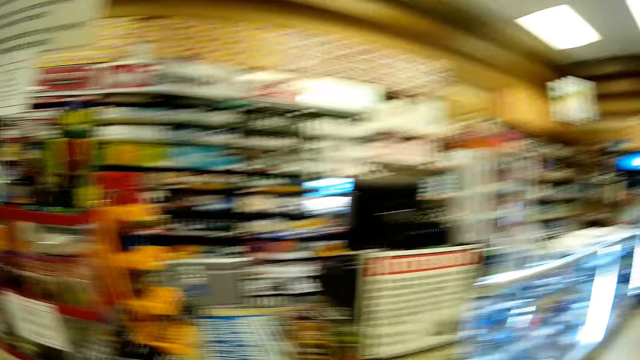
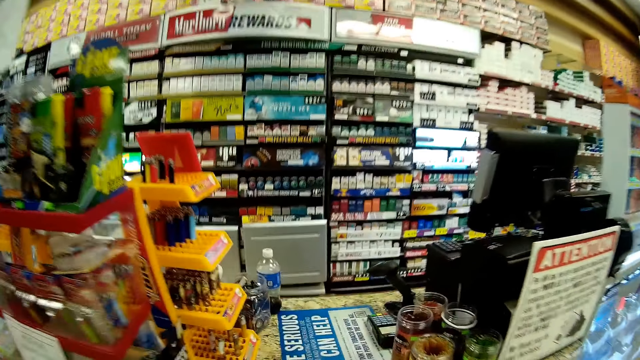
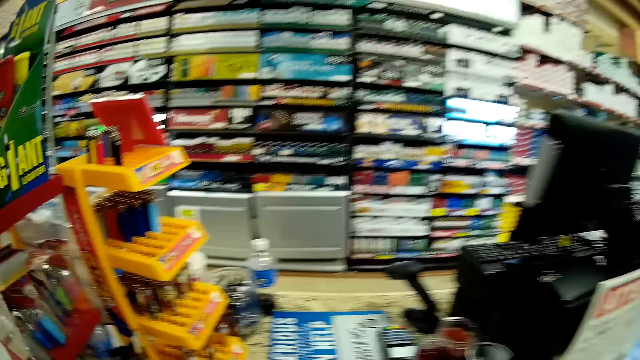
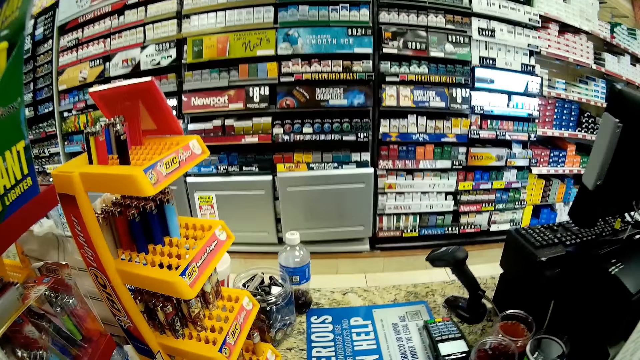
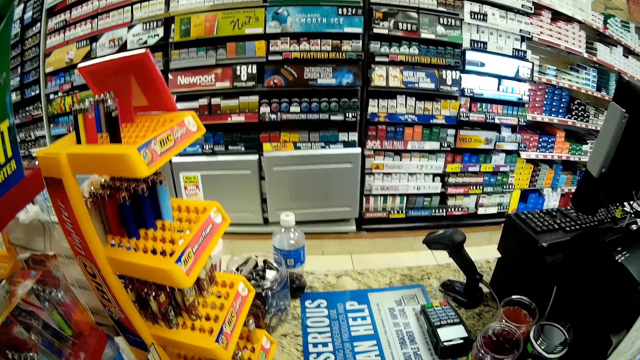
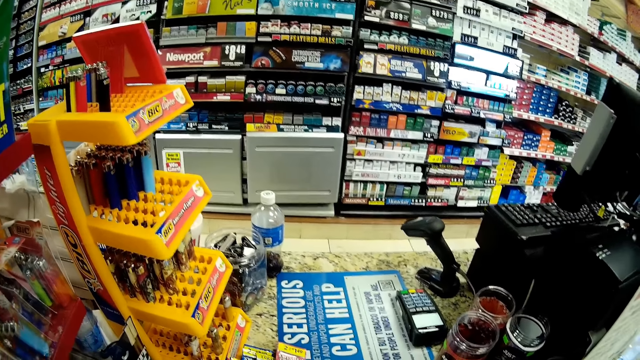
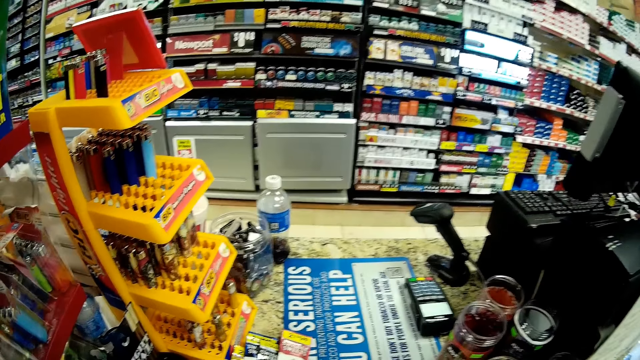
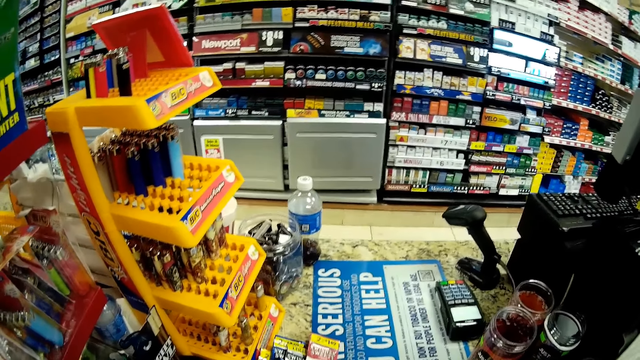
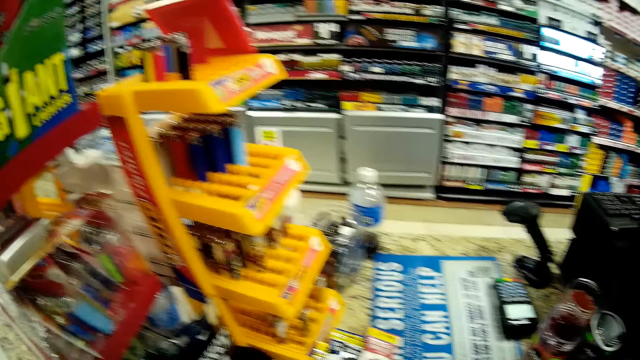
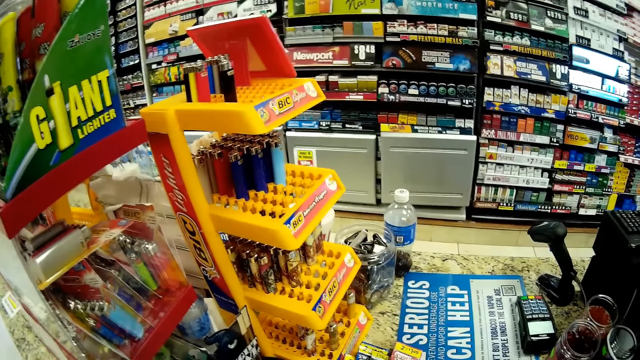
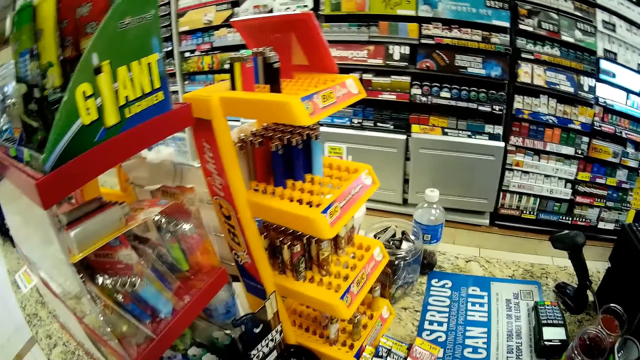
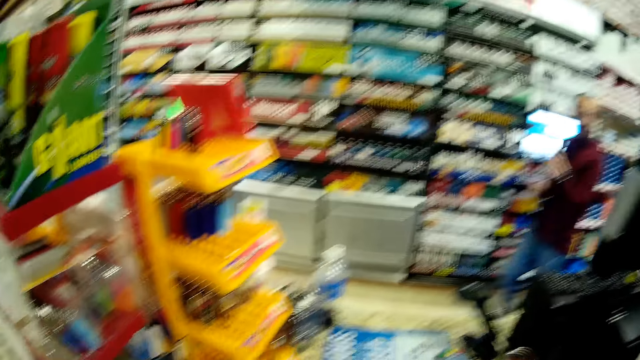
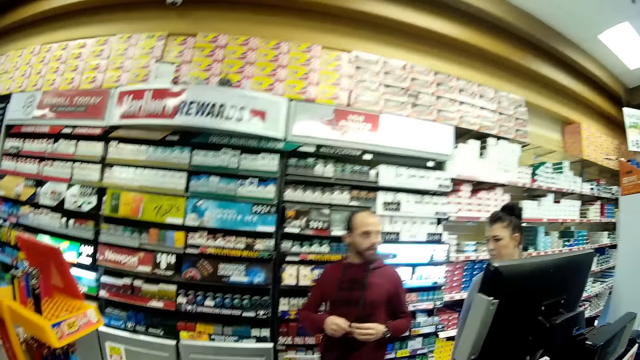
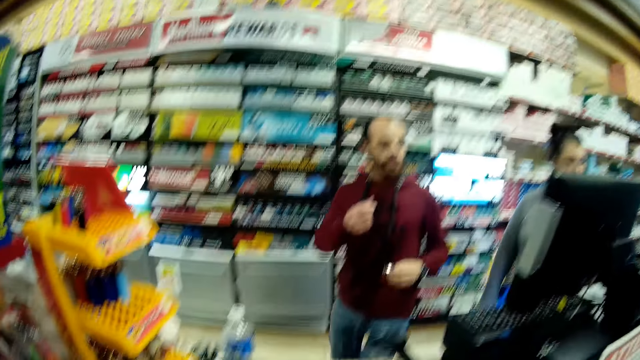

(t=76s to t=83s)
The camera wearer looks around. A man steps forward. A lady steps forward.

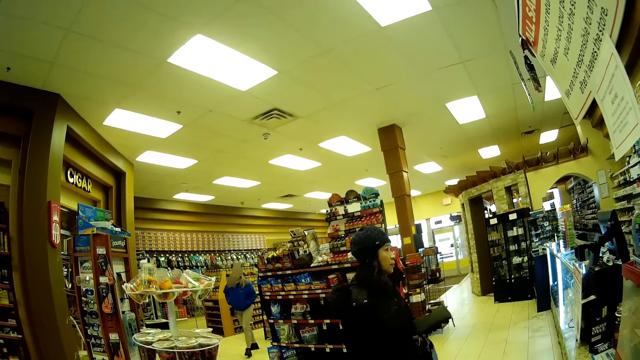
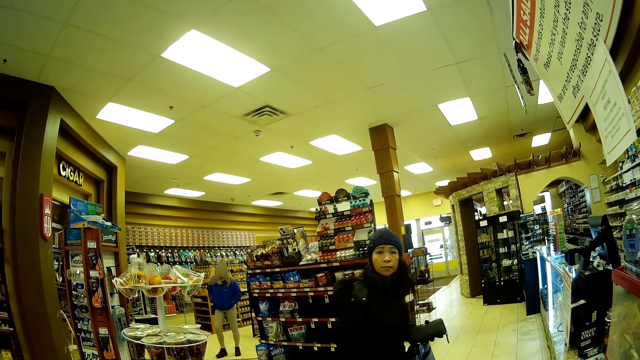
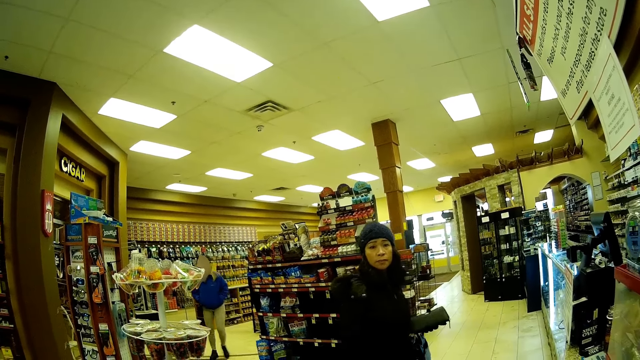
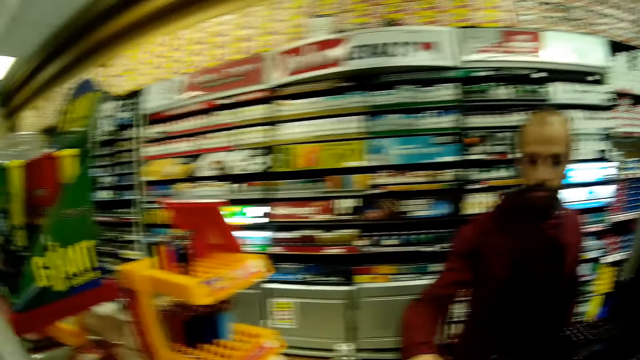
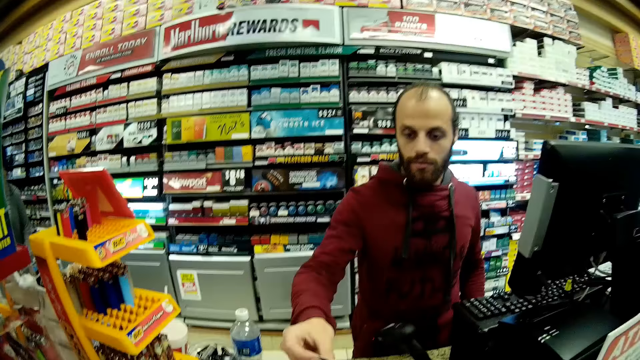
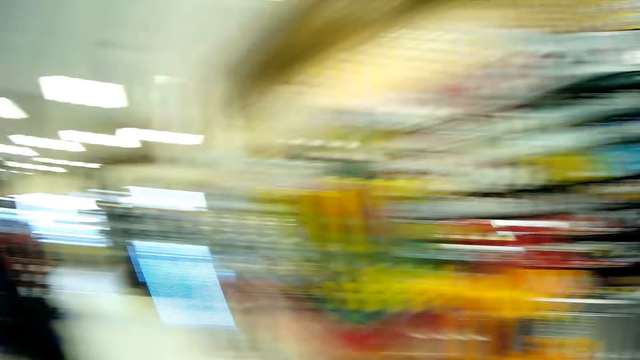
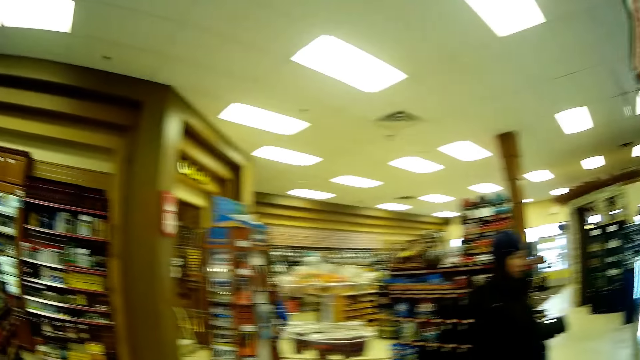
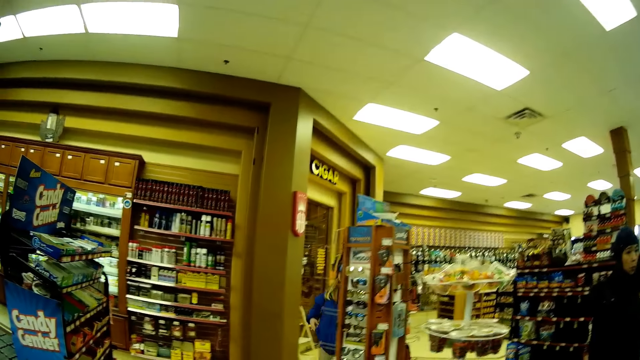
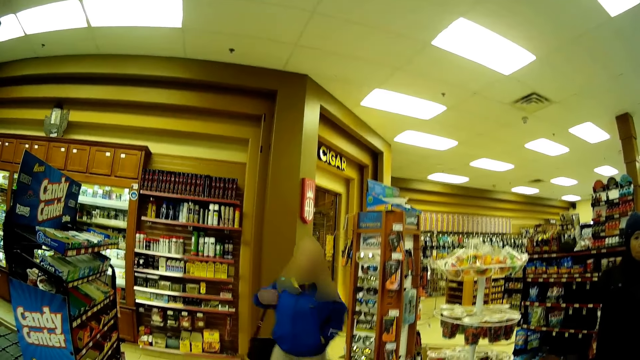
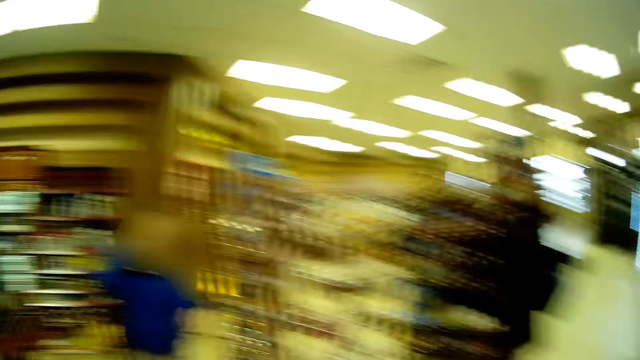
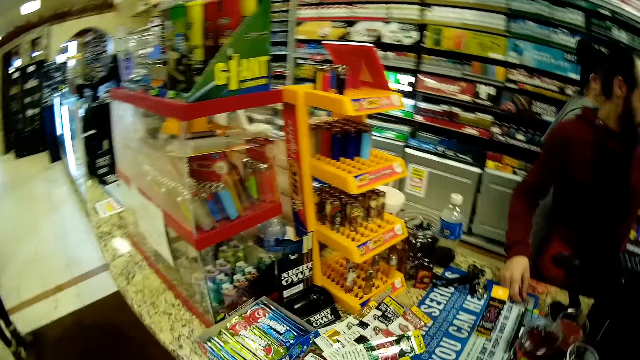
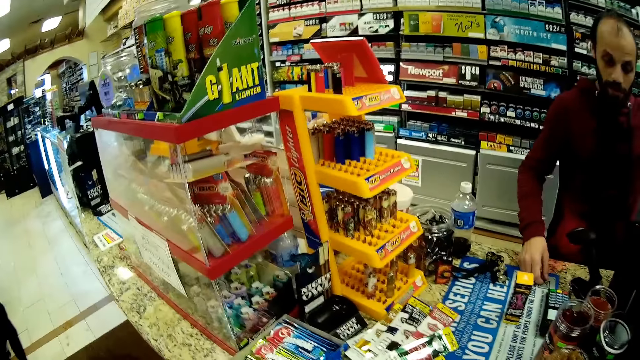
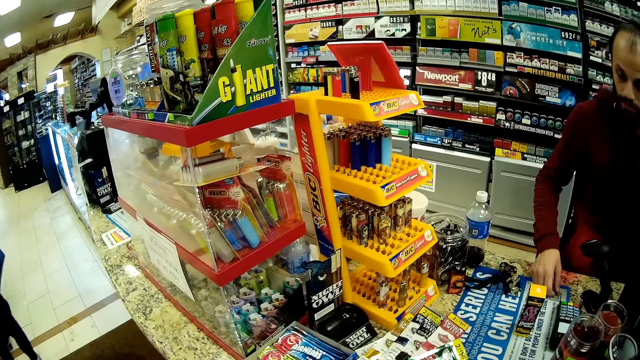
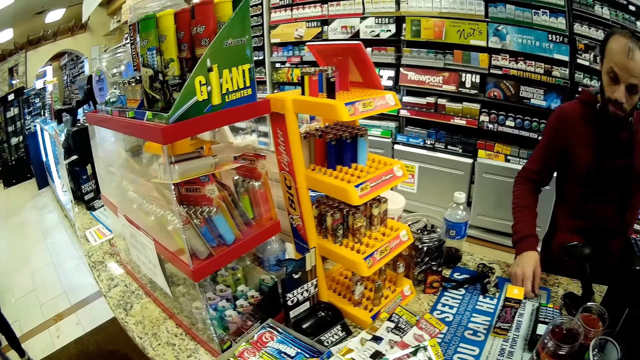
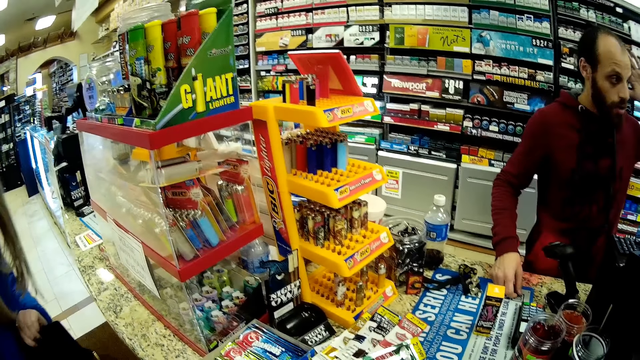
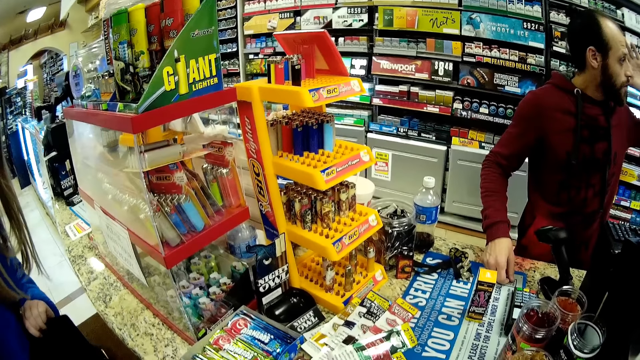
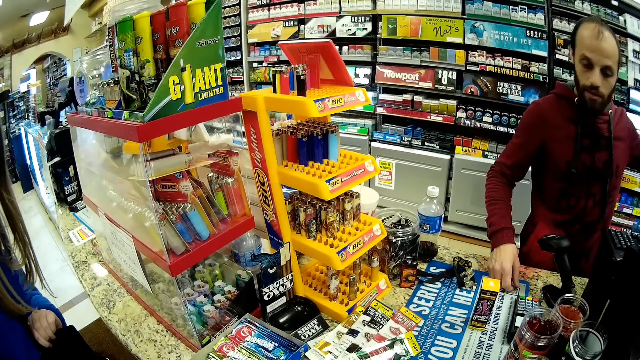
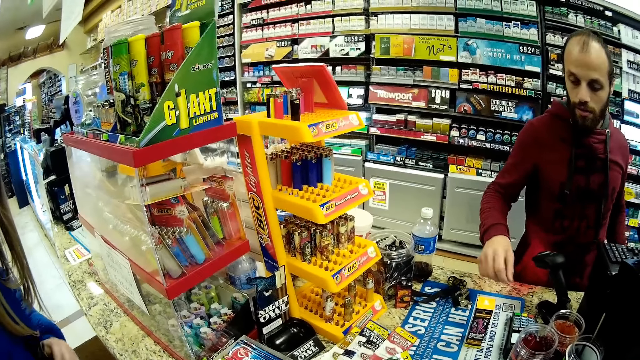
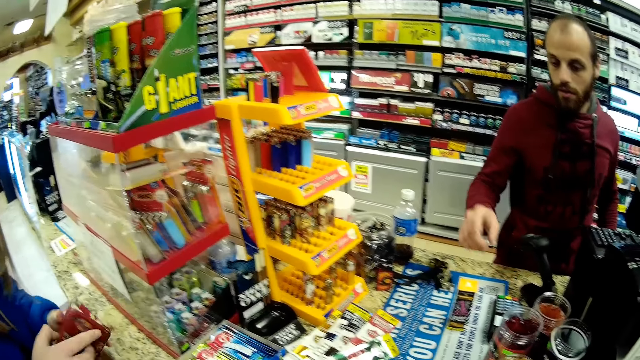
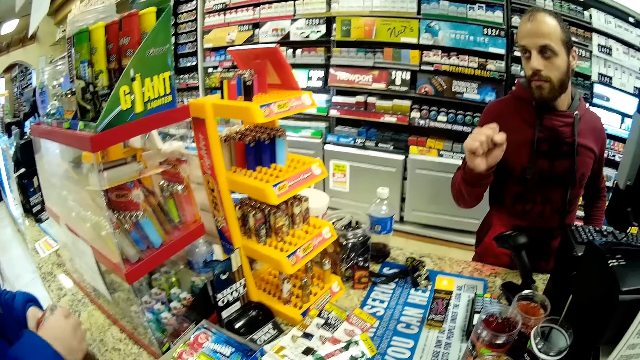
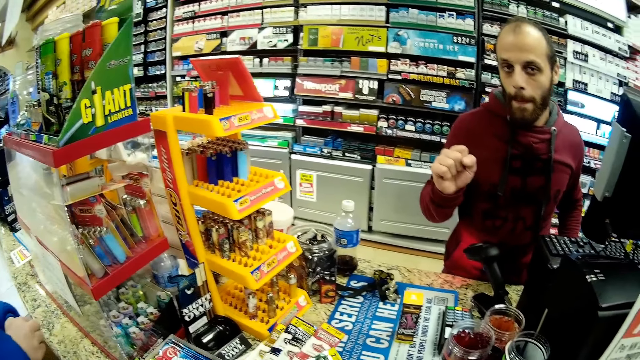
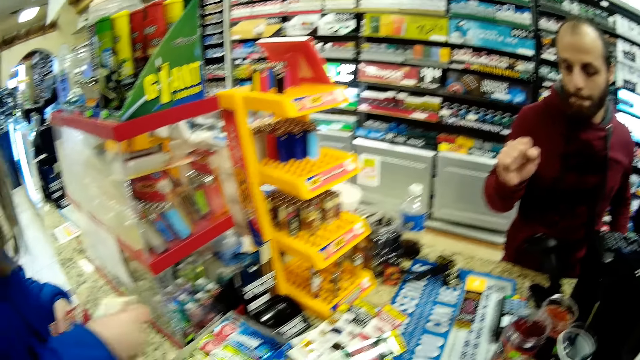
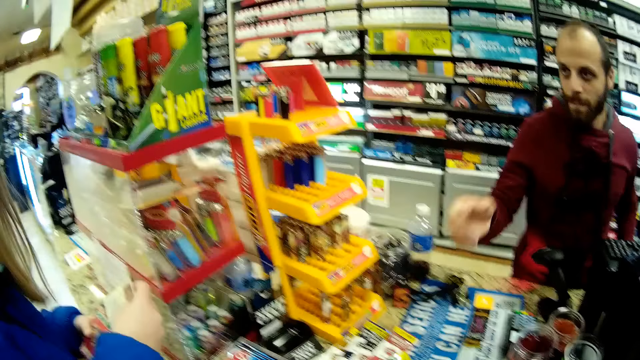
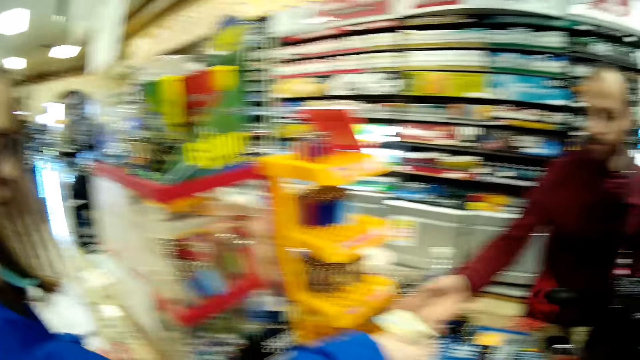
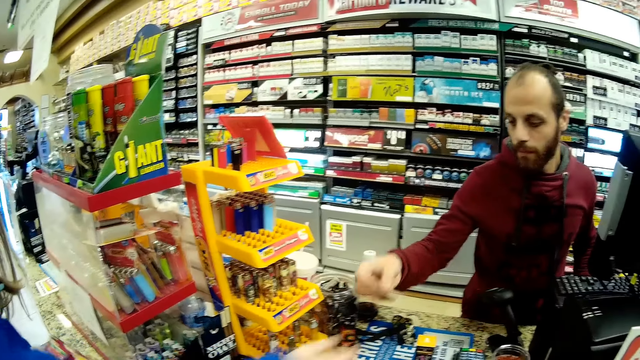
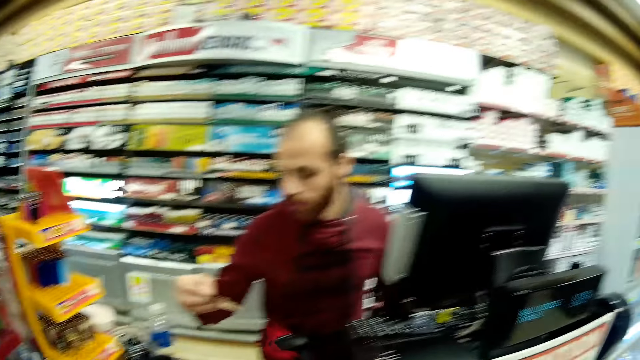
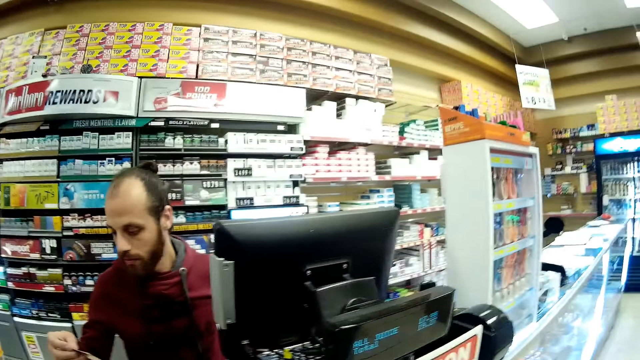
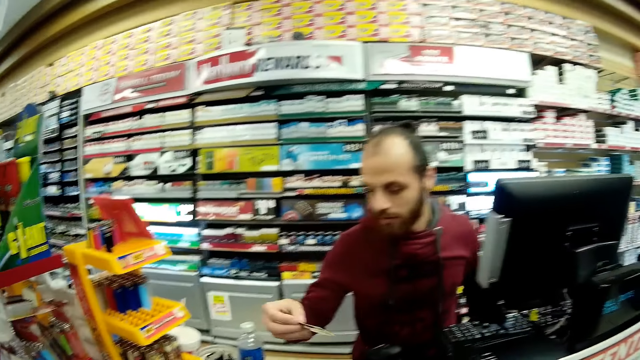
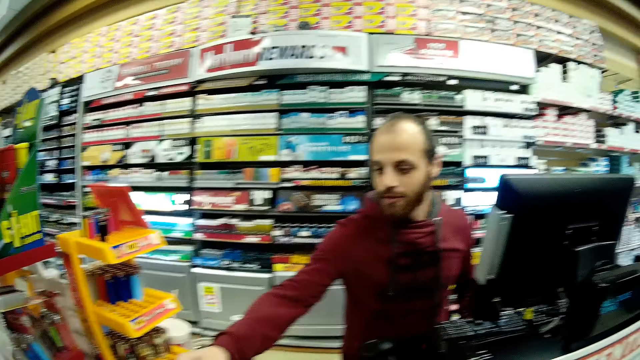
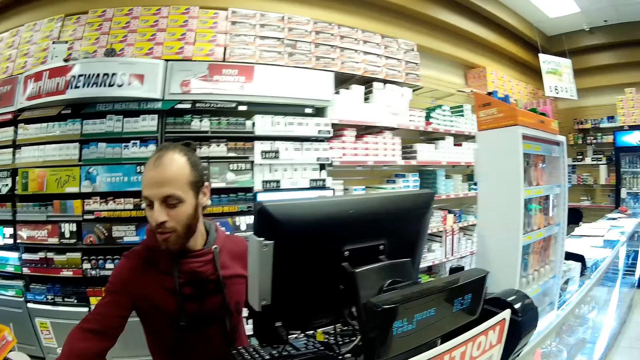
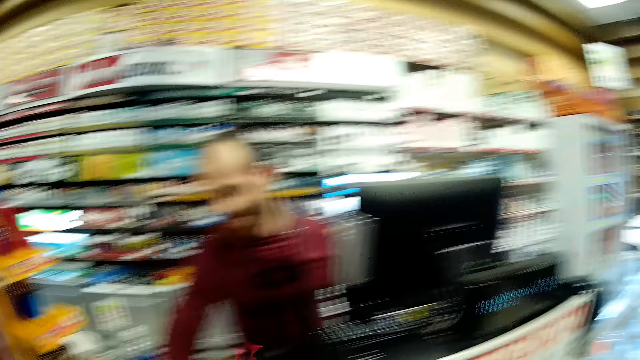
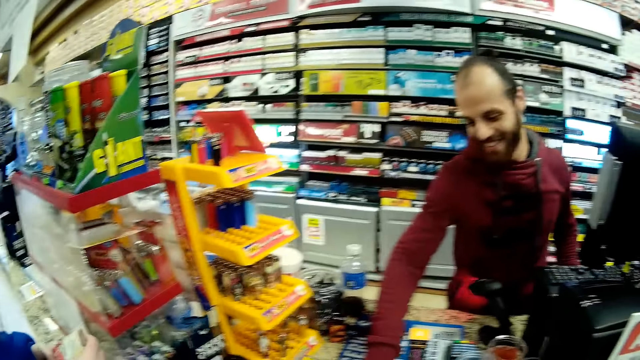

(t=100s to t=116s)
A man looks at something. The man looks around. The camera wearer does something. The man moves the hand. A lady picks up the card. The lady passes the card to the man. The man collects the card from the lady. The man looks at the card and puts the card on the table. The camera wearer gives the card to the lady. The man laughs and picks up the sachets.
